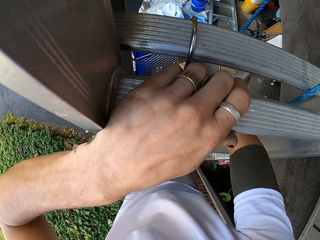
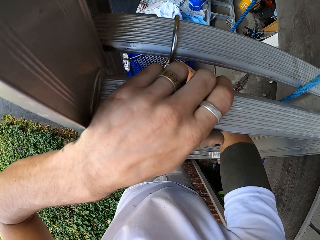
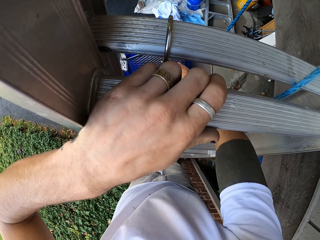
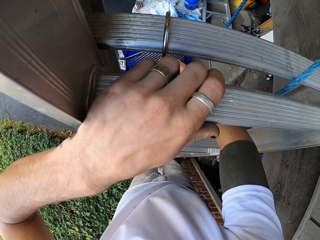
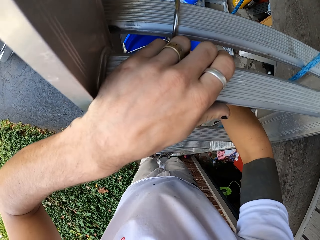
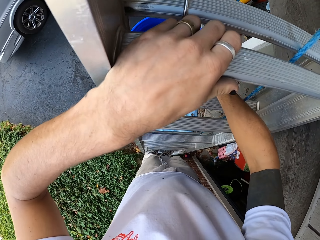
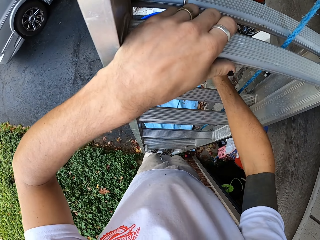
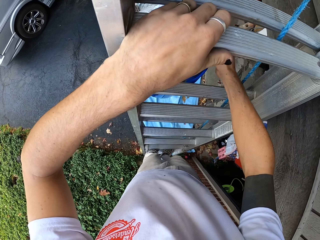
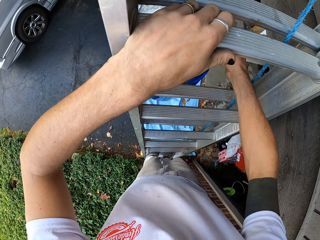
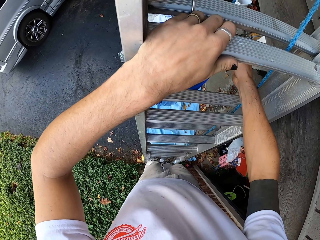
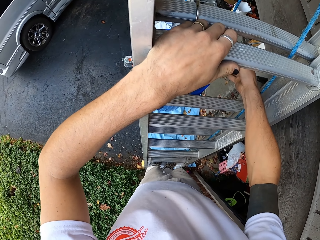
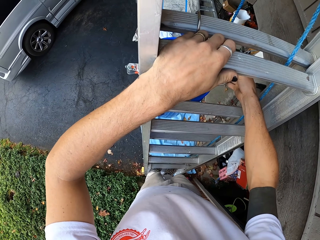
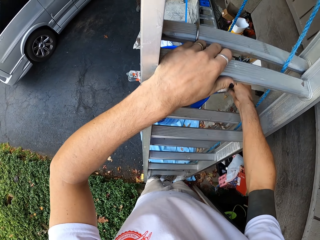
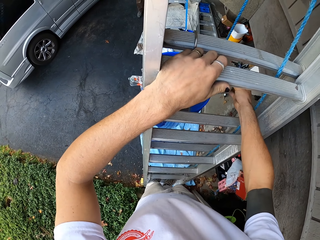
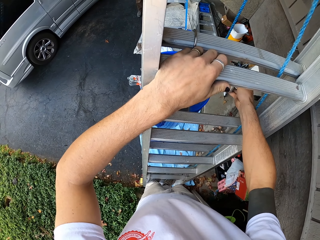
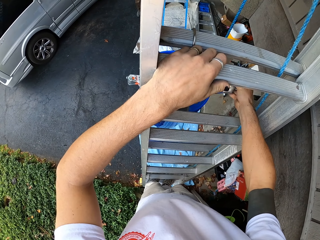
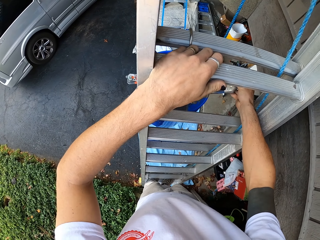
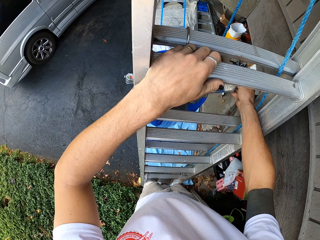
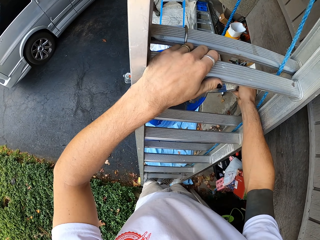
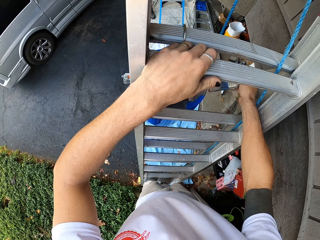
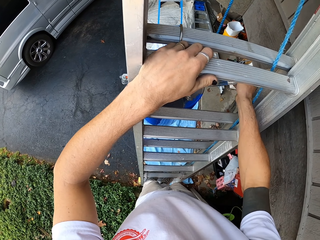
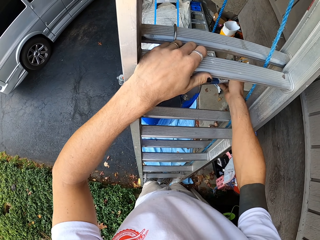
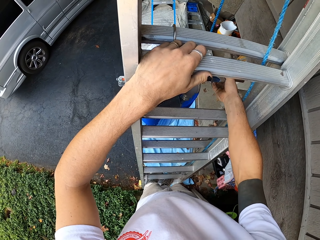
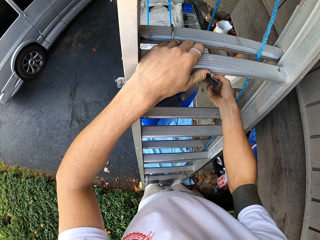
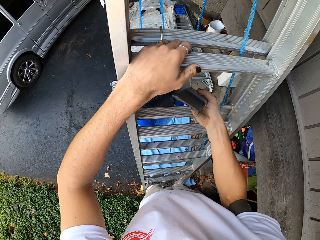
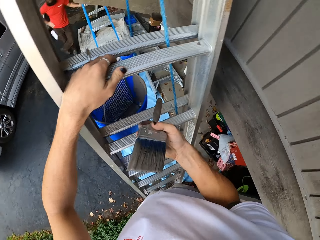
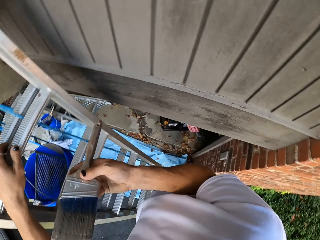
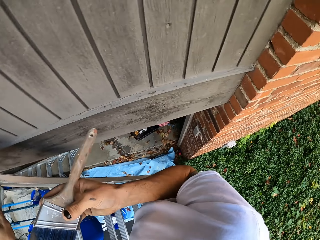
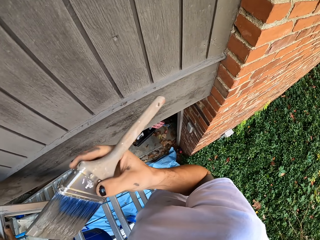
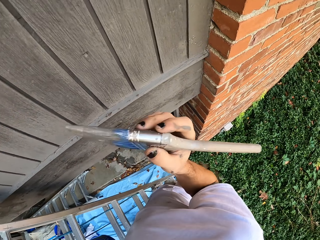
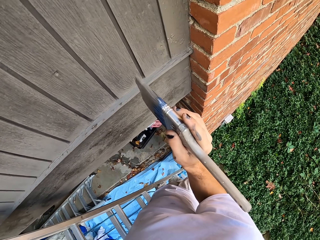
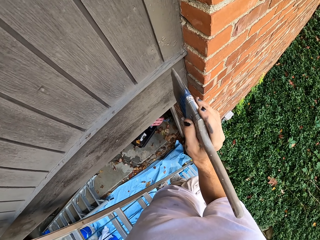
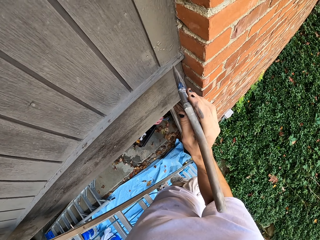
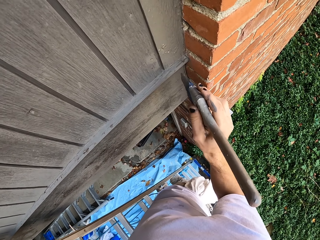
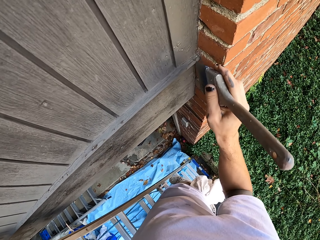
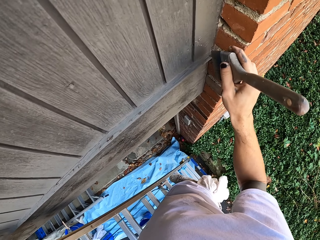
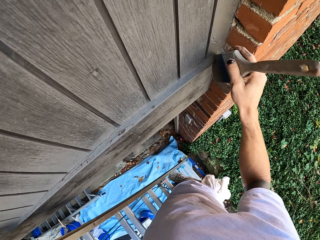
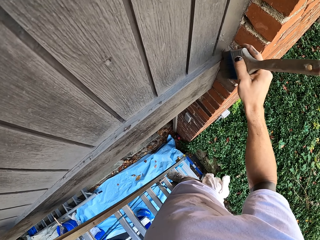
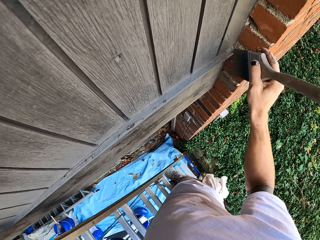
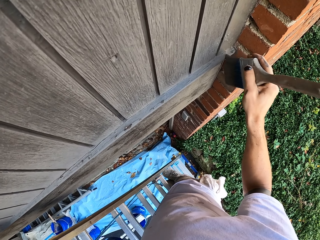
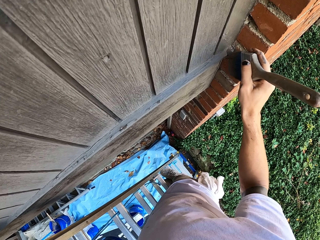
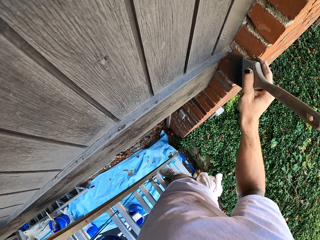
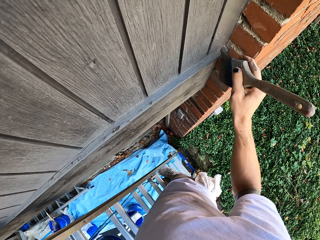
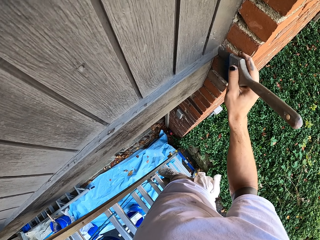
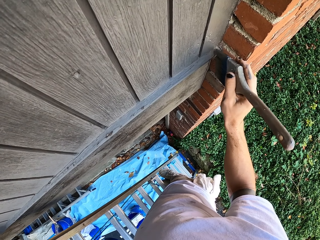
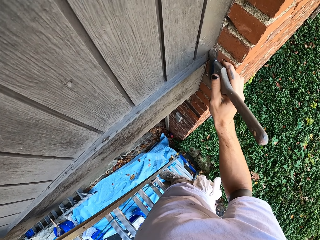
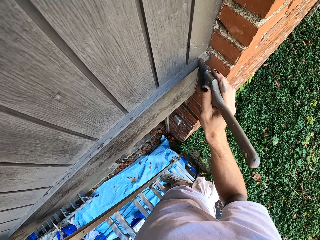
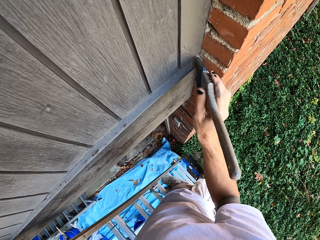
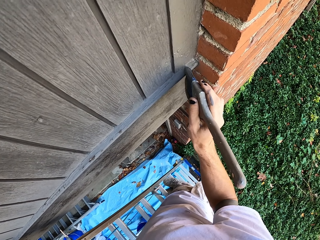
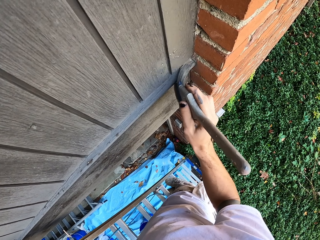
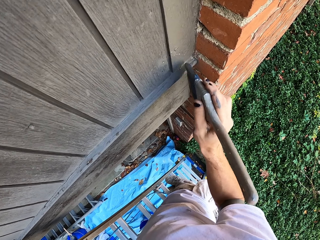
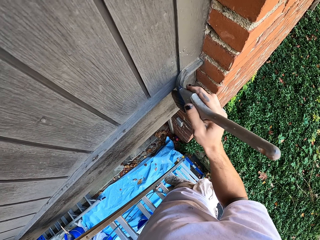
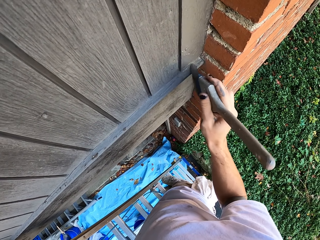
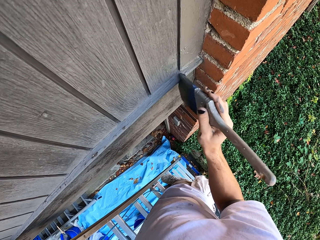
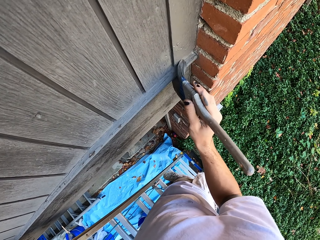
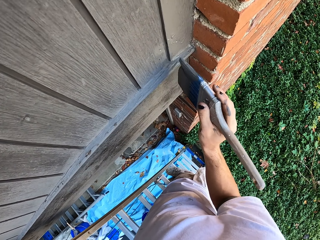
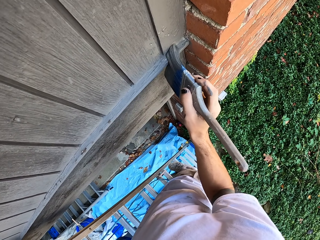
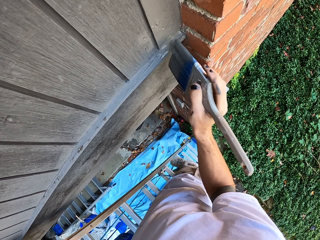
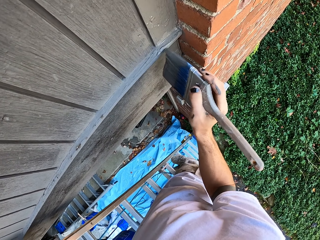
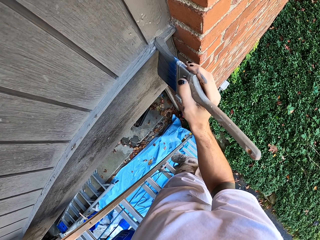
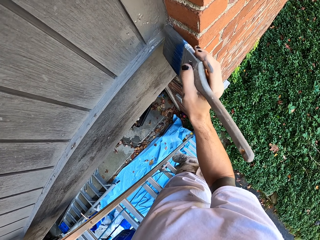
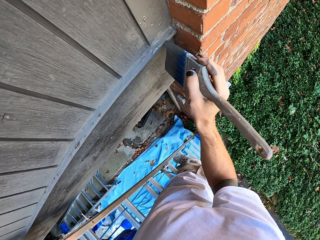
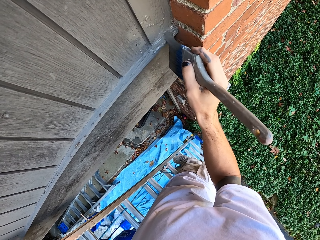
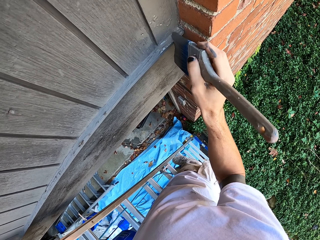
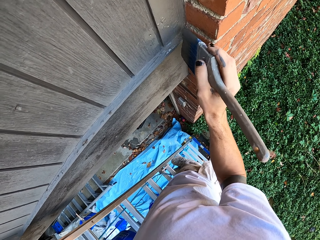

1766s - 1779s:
The camera wearer dips the paintbrush in the bucket. They shed excess paint and paint the wall.

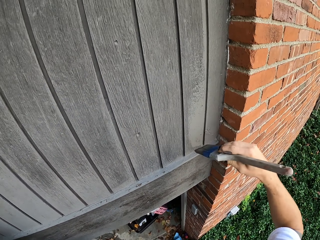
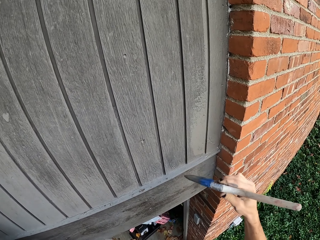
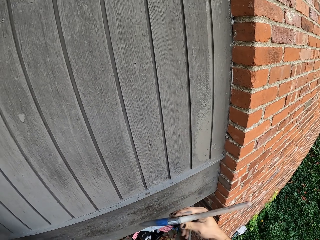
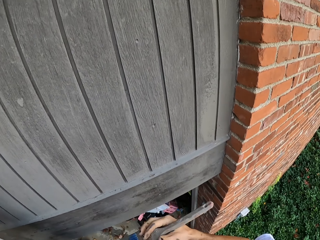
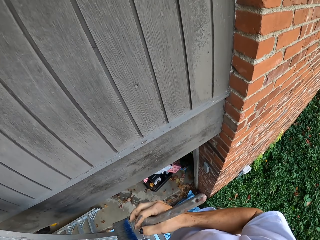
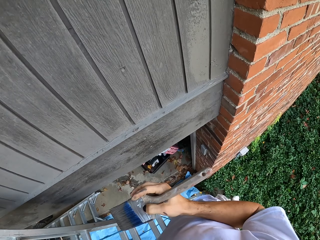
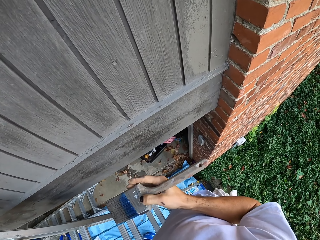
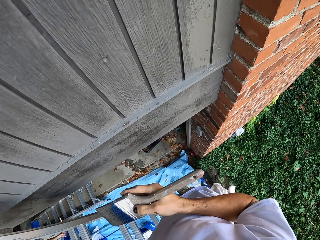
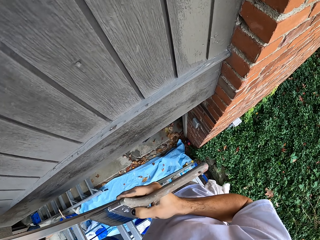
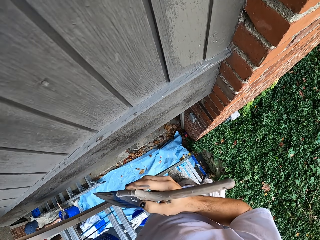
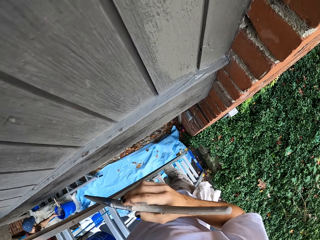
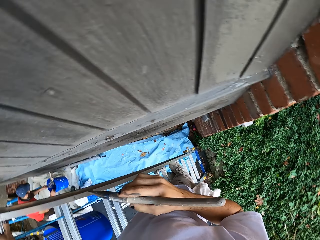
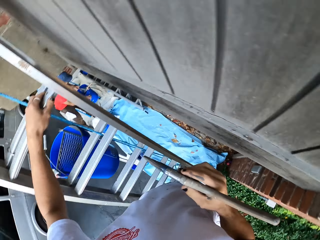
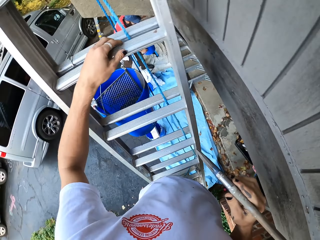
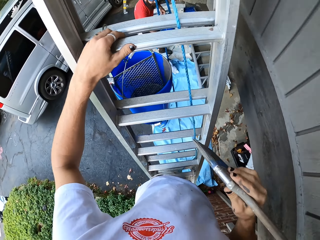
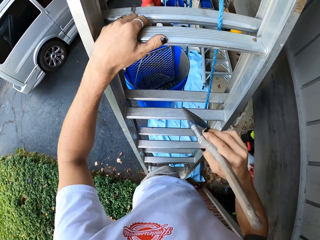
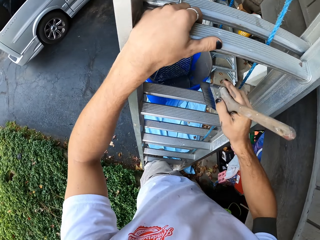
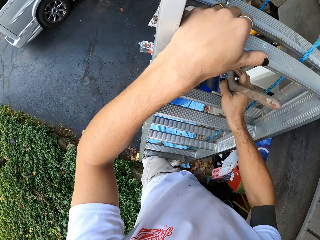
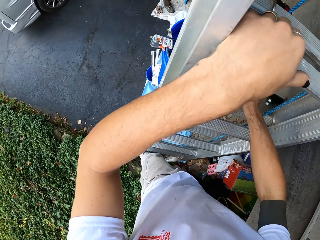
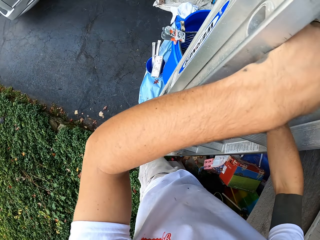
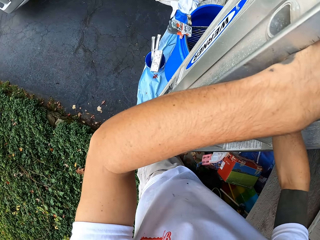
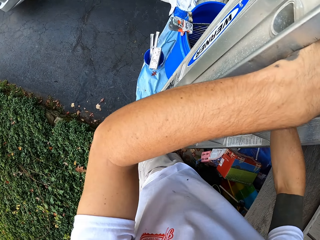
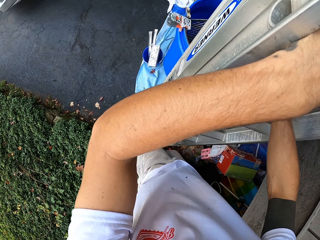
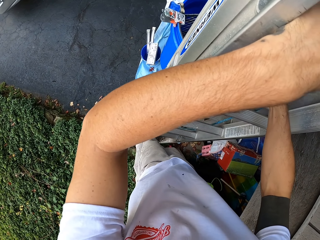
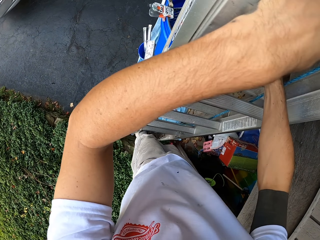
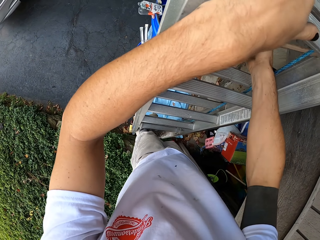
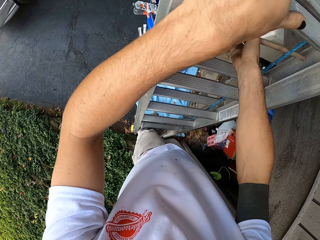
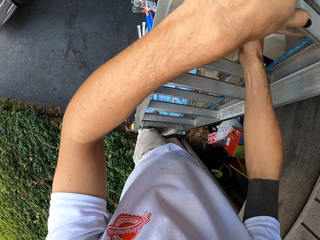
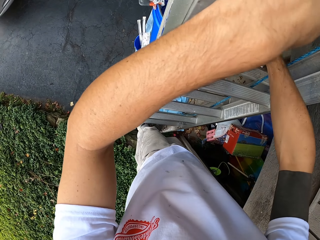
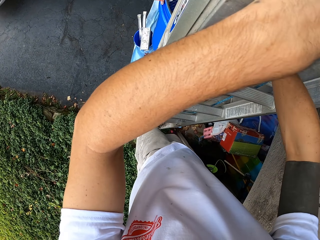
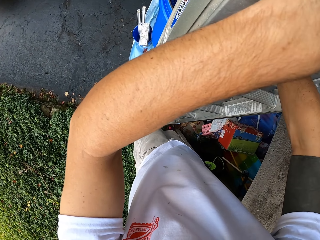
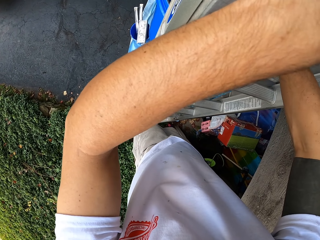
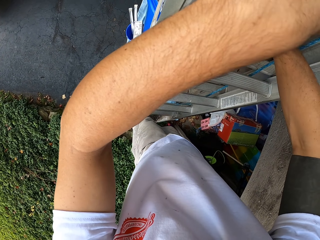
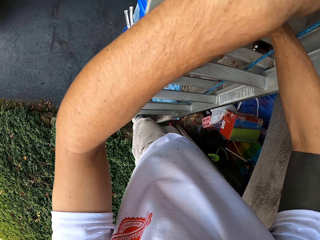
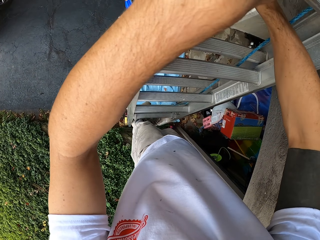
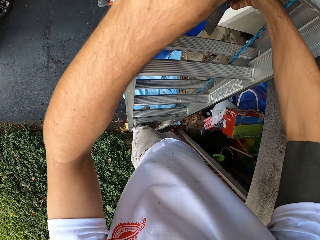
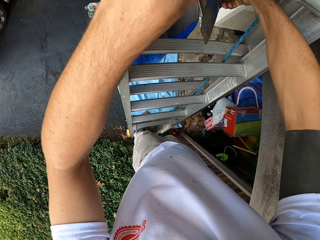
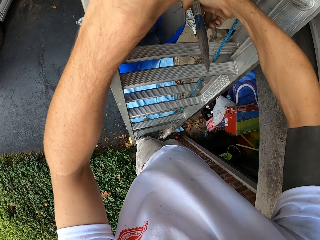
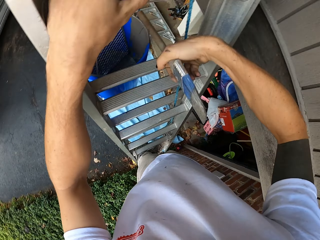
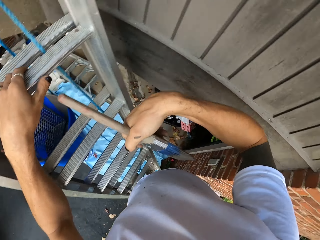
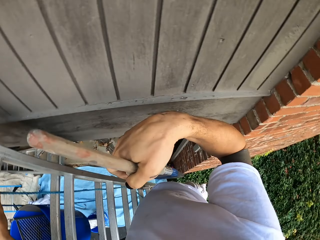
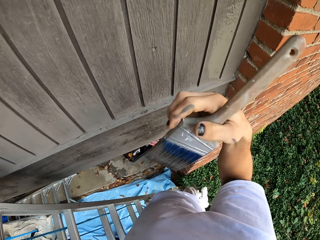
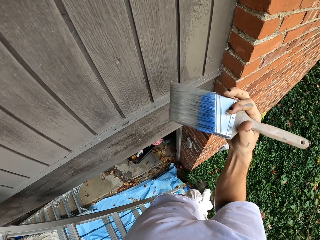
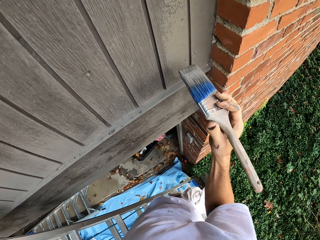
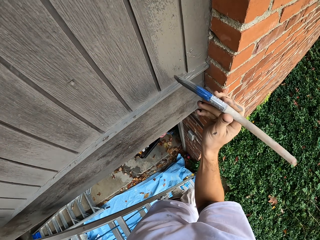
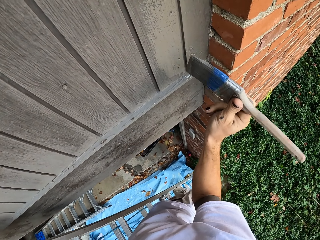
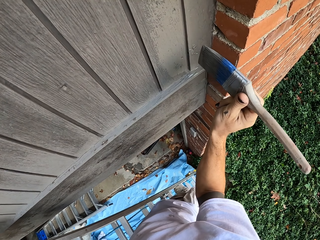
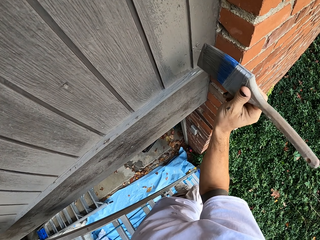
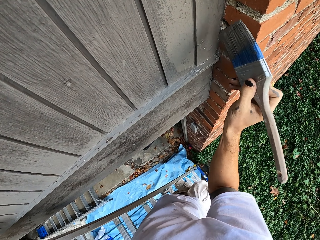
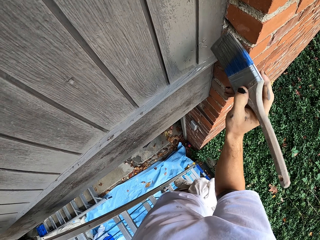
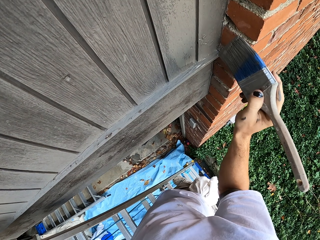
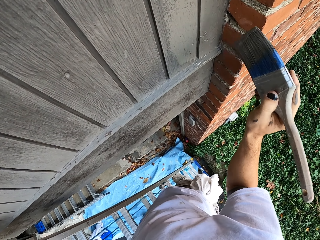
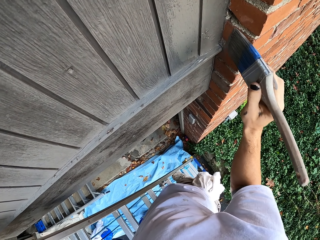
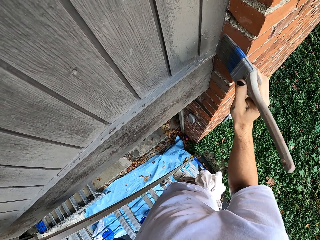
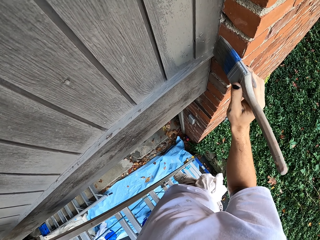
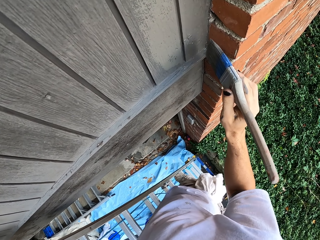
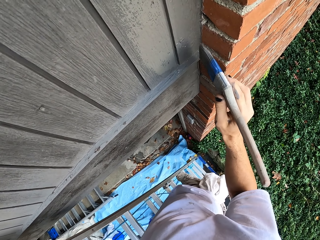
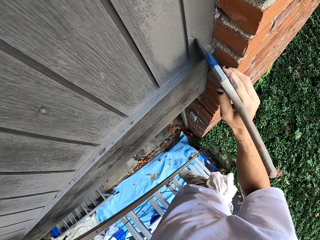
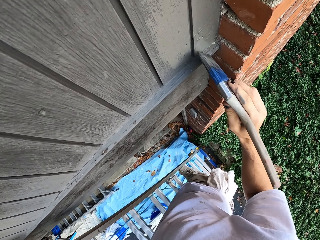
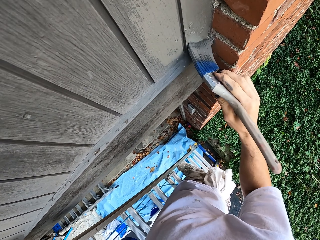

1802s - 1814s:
The camera wearer examines the paintbrush. They drop the paintbrush, dip the brush into the bucket, shed off excess paint and paint the wall.
